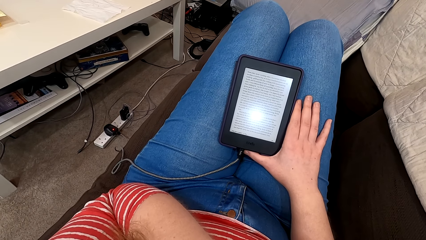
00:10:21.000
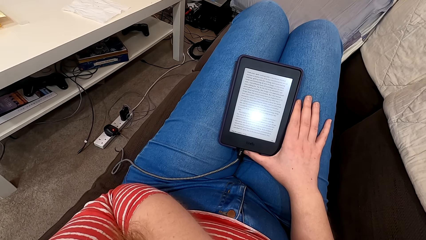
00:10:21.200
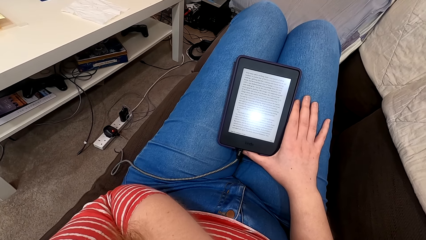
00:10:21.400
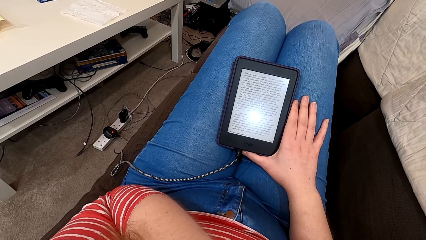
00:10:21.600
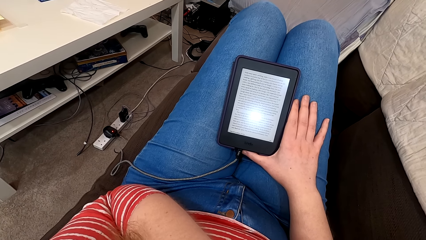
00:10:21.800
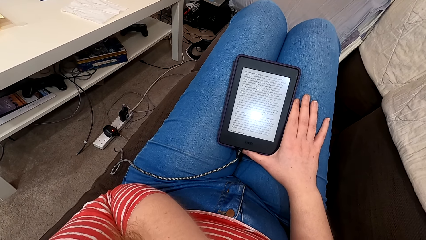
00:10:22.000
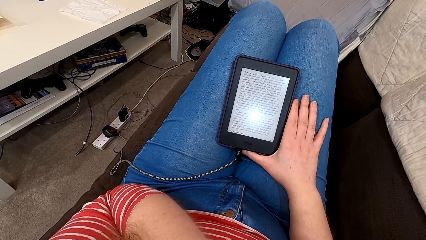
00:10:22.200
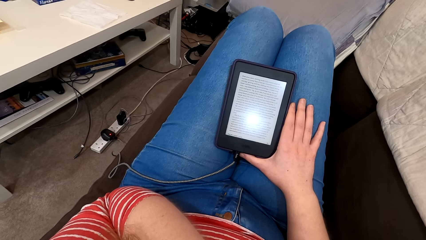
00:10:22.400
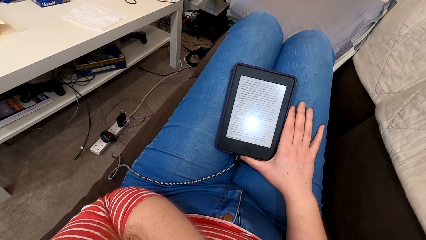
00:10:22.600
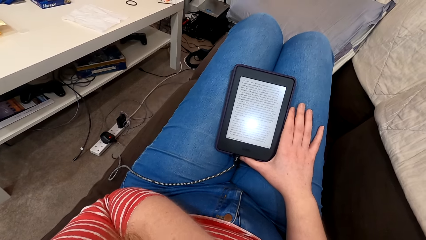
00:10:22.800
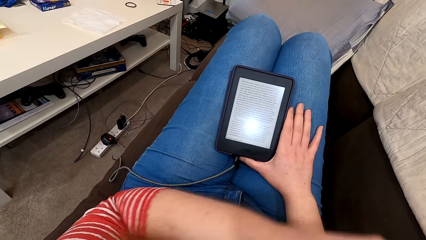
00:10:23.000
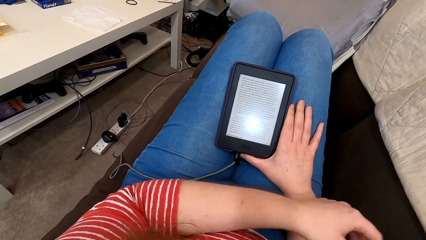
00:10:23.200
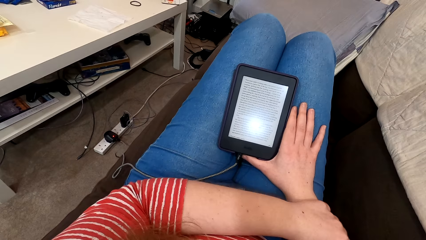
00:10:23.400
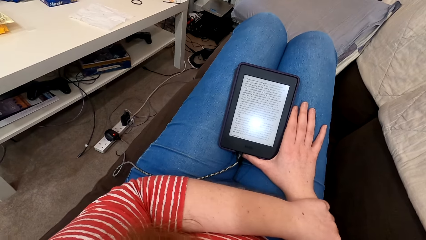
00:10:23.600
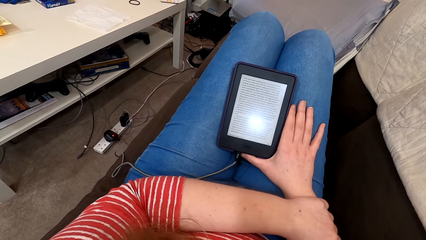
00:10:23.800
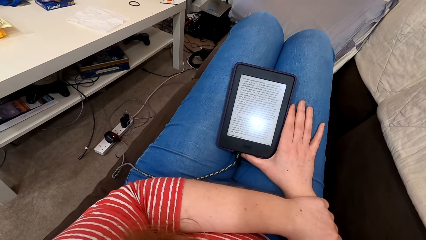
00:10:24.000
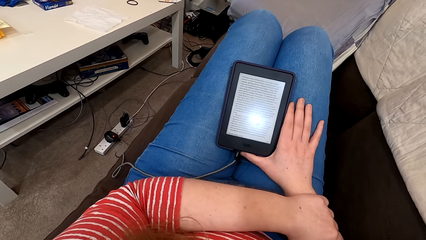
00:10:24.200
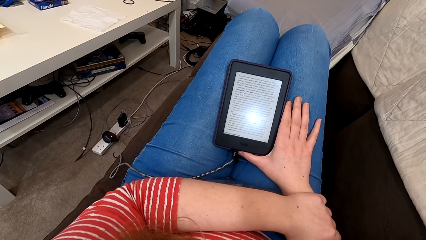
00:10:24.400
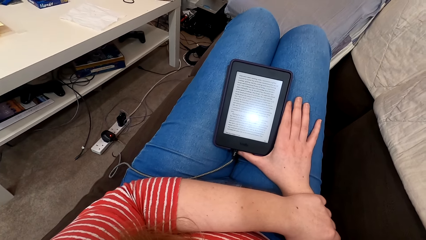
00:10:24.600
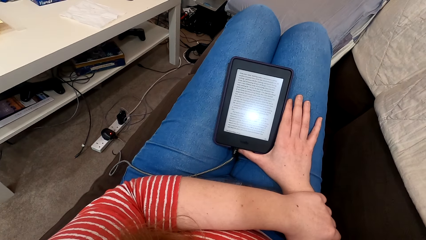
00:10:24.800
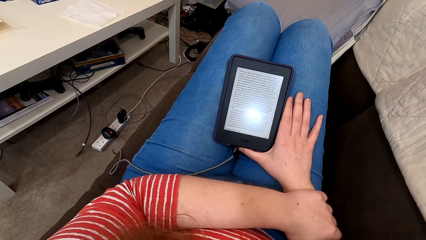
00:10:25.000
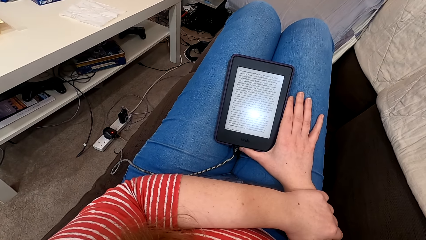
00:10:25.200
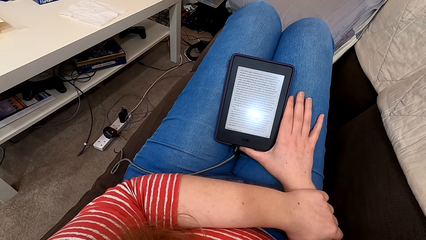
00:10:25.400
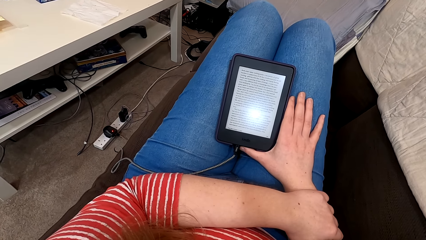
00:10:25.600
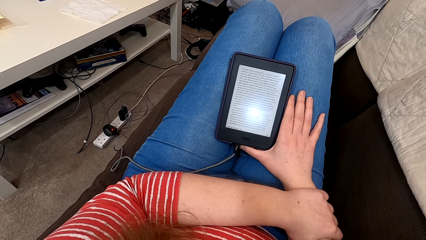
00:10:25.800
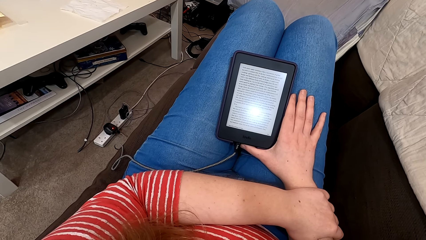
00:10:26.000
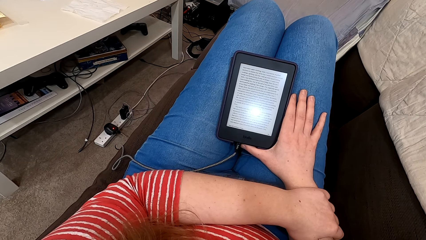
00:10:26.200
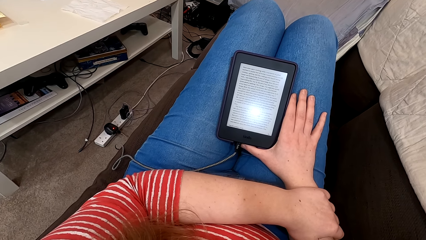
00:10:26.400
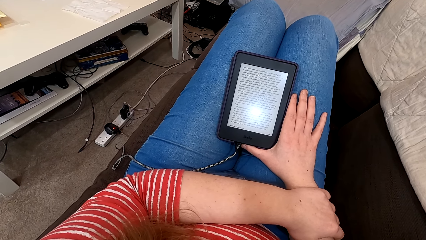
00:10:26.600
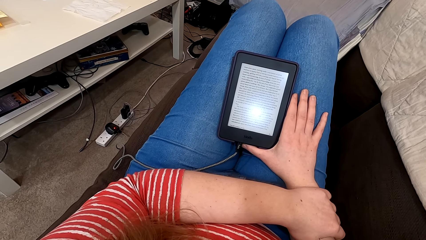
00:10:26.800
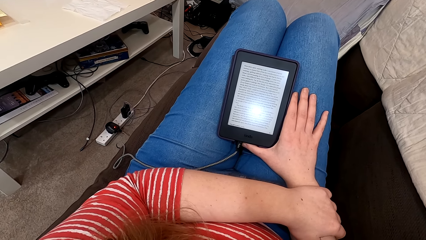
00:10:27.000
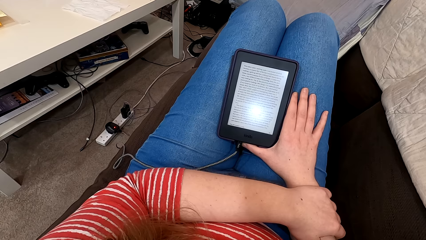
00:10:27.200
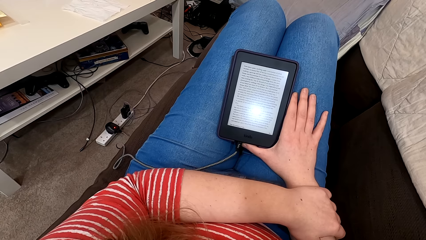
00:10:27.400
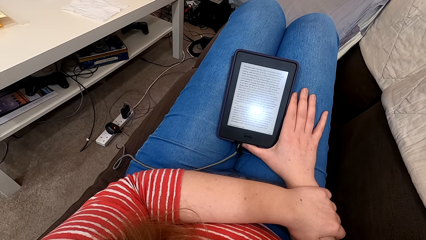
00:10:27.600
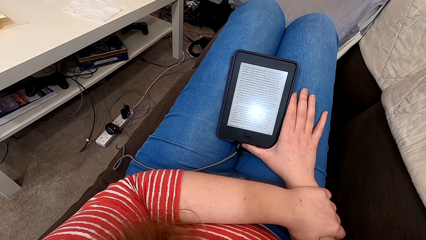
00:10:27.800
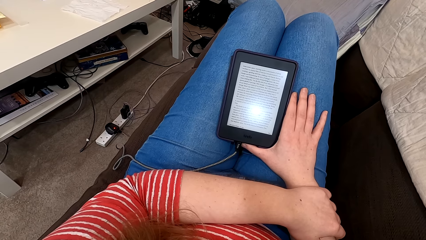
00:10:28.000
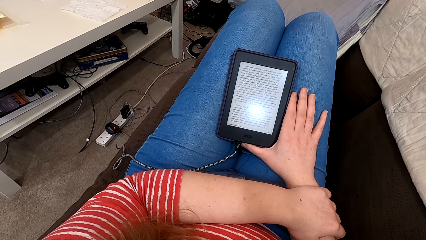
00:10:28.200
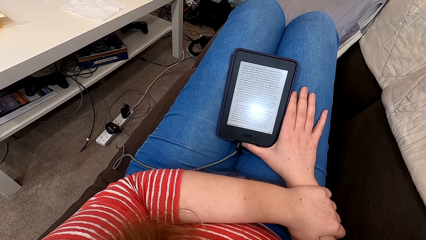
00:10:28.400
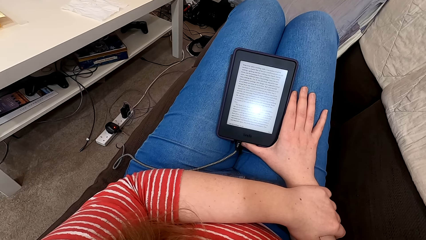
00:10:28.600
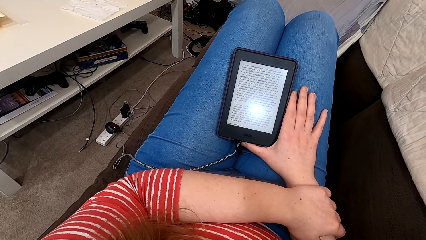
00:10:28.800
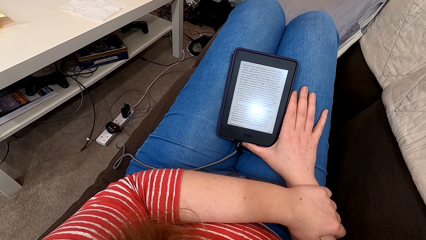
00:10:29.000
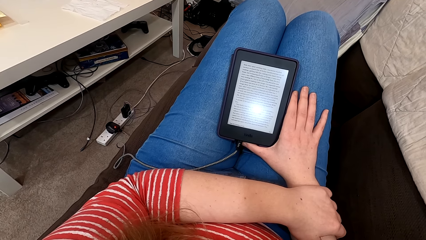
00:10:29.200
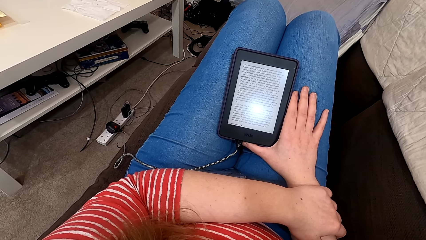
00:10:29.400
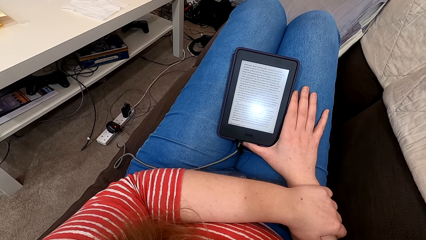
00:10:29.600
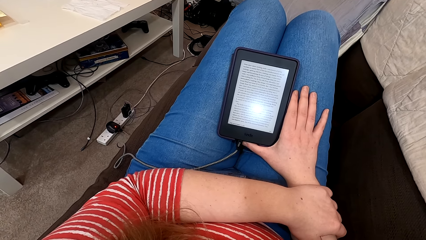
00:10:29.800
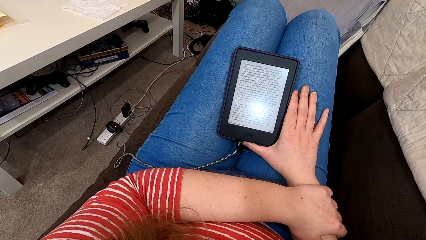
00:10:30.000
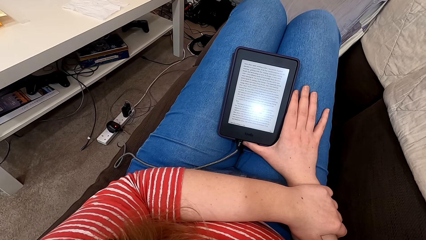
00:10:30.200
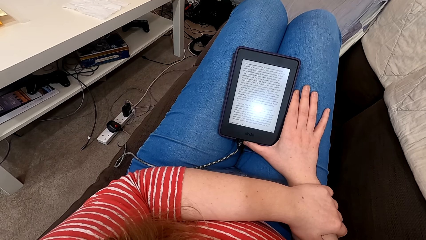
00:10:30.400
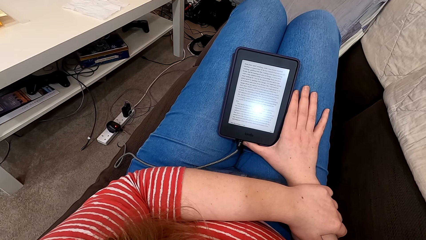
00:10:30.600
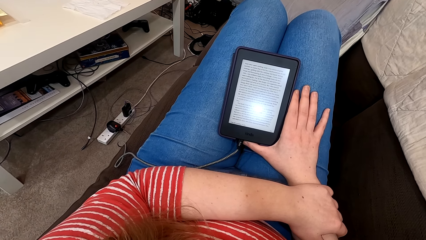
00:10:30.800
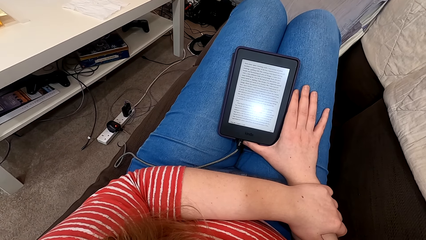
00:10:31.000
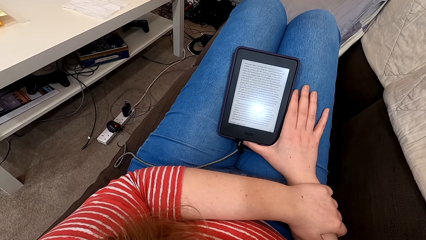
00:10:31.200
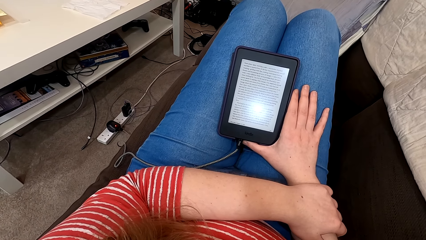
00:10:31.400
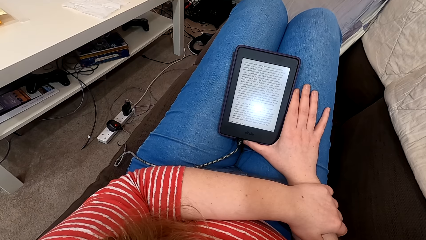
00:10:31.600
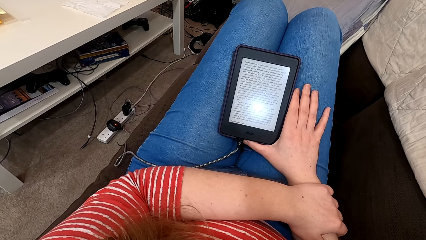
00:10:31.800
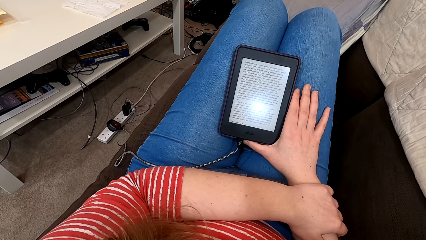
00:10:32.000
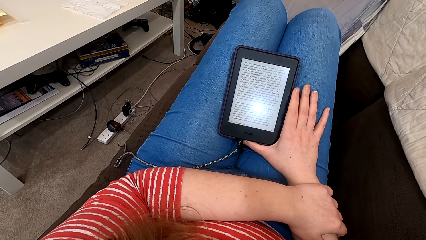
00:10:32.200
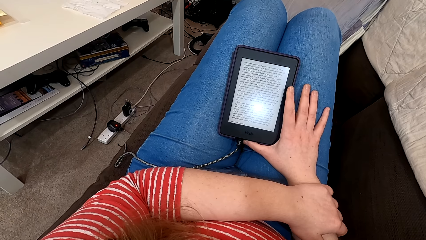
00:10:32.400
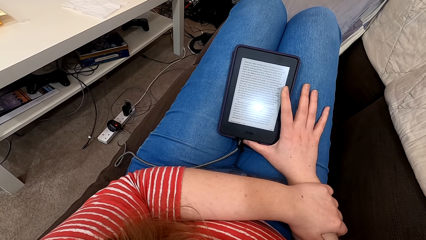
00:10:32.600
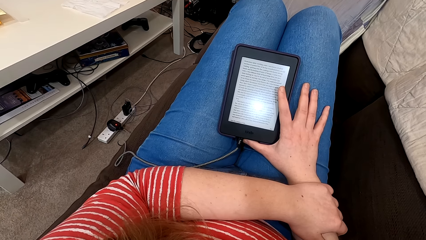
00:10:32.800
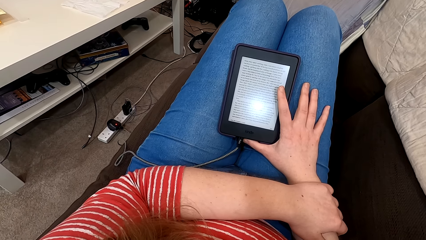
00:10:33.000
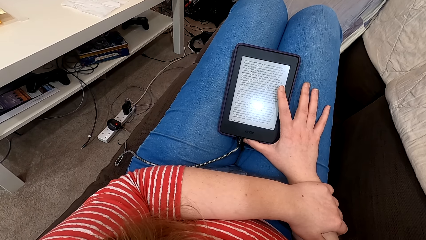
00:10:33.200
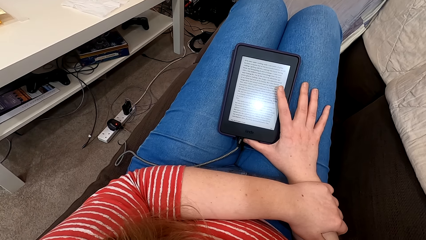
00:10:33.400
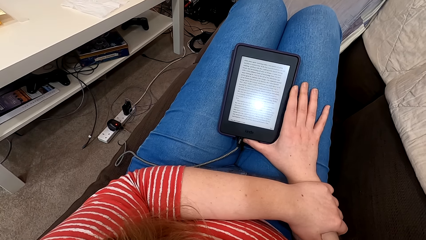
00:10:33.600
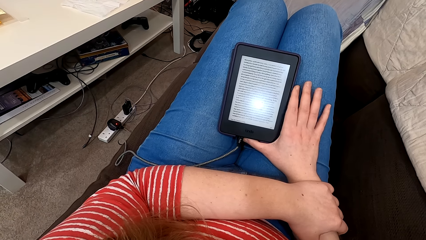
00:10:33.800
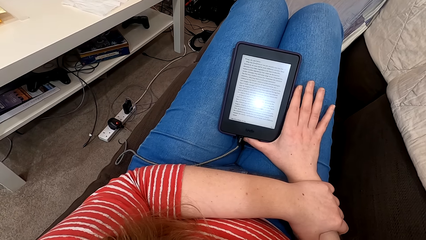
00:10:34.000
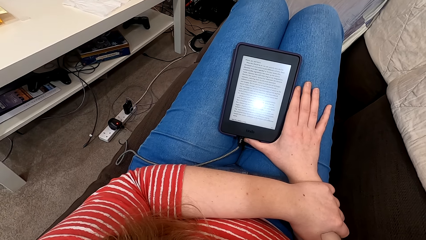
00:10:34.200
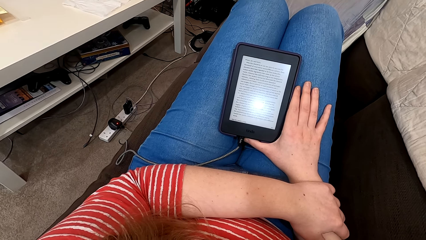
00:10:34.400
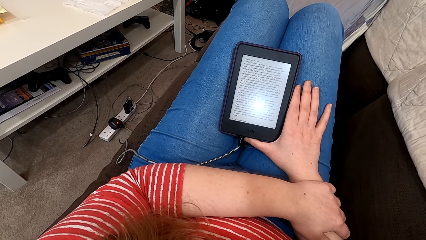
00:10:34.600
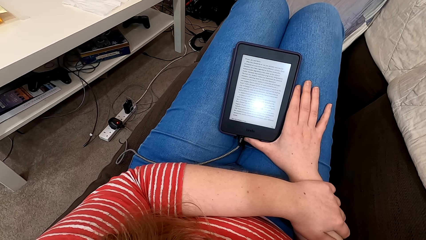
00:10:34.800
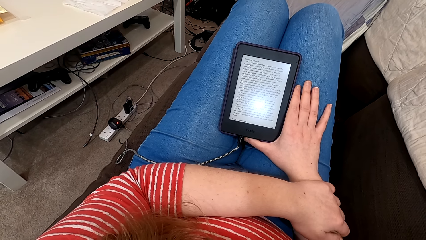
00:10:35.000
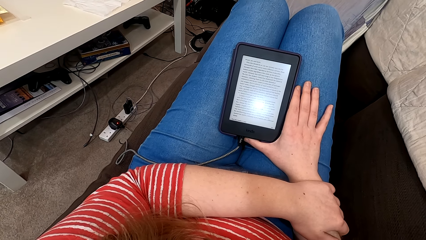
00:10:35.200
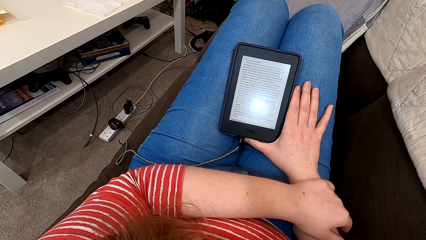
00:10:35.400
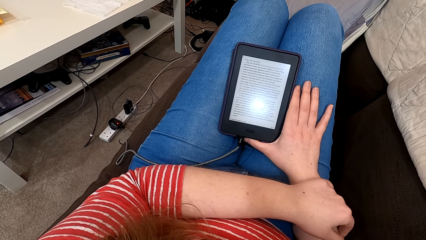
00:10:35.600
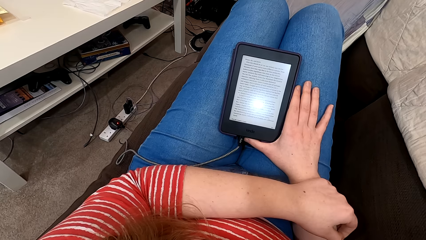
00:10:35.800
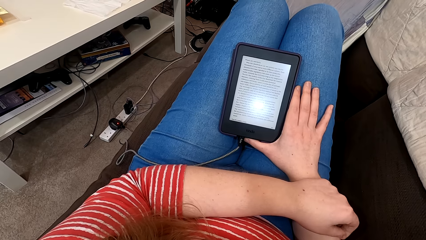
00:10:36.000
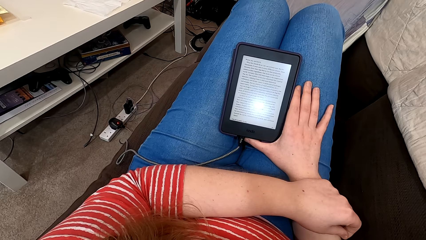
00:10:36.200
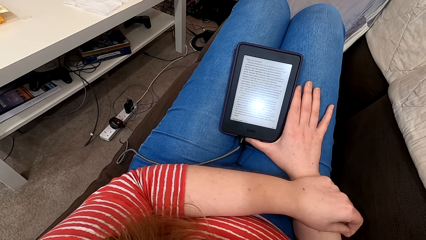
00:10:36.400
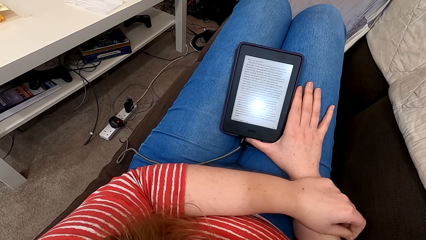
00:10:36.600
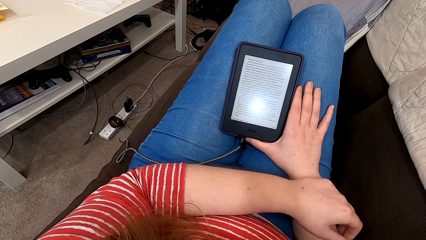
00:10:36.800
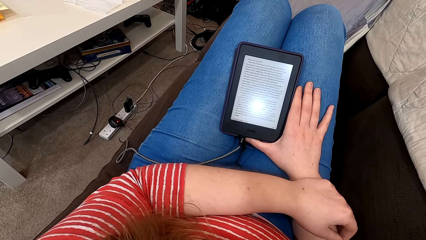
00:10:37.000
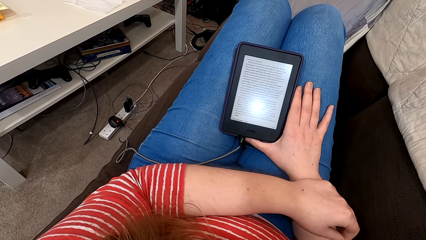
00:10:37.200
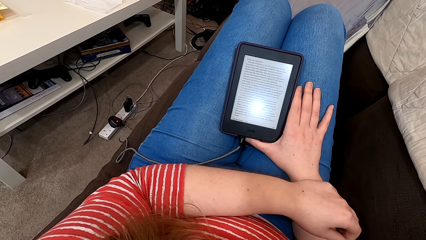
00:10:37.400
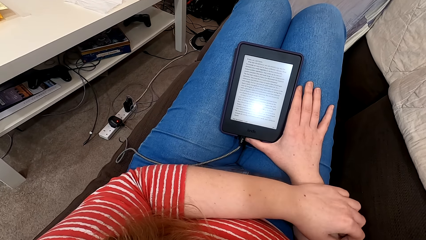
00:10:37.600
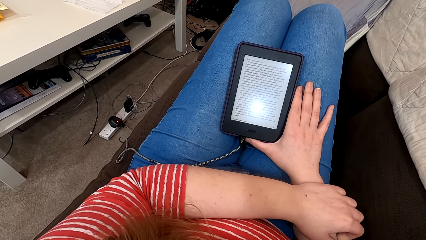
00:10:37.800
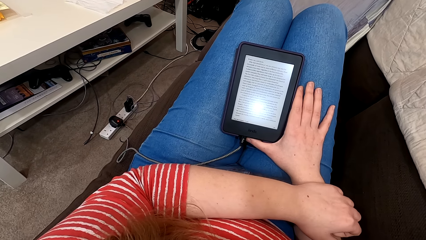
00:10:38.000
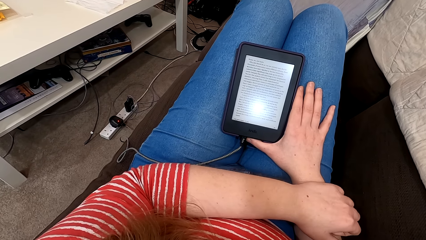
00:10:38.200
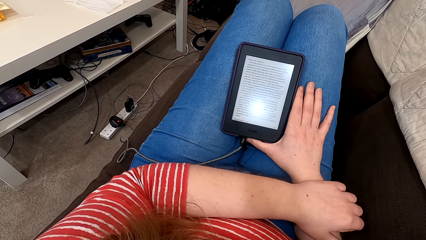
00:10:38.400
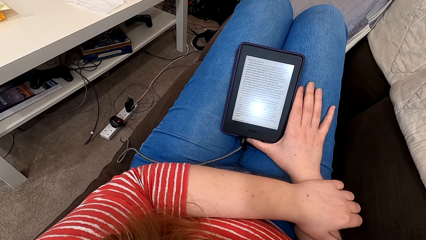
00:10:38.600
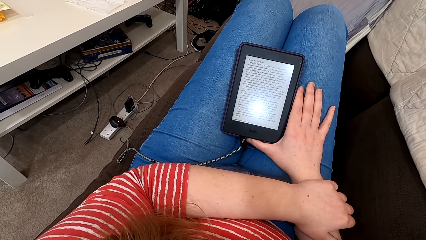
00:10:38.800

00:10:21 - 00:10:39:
The camera wearer puts down the hand. They read from the tablet or phone. They tap the screen of the phone. They read on the phone. They move the hand.
